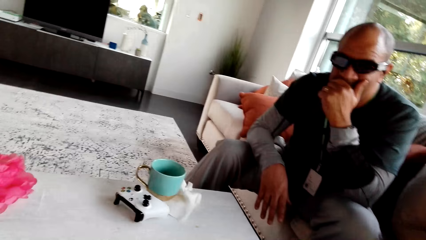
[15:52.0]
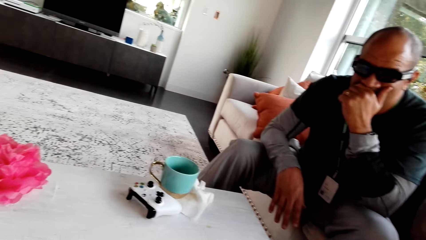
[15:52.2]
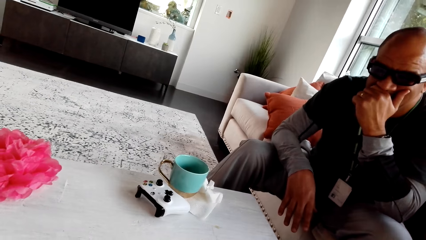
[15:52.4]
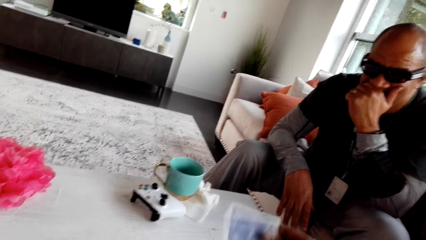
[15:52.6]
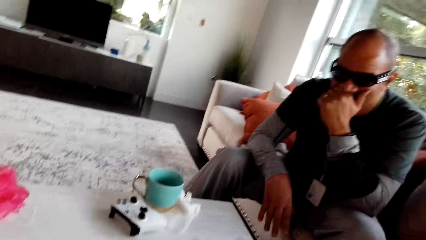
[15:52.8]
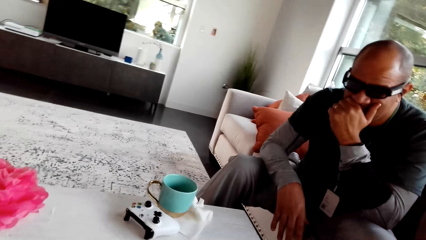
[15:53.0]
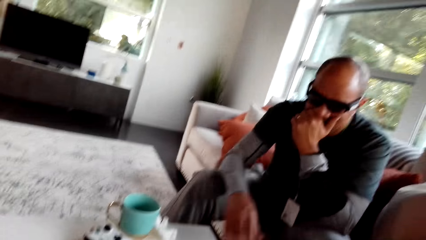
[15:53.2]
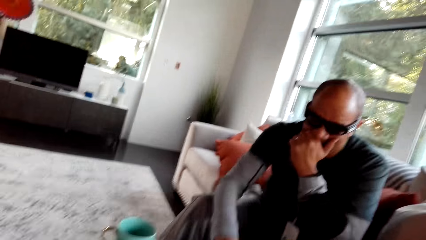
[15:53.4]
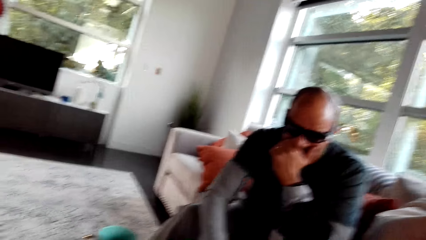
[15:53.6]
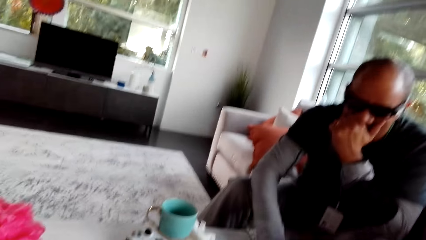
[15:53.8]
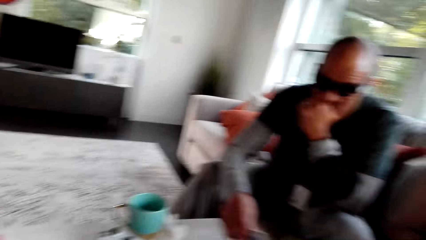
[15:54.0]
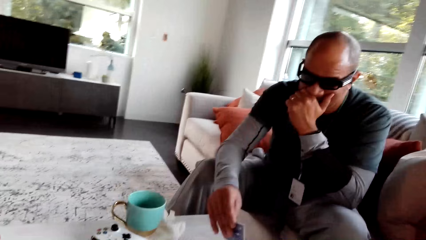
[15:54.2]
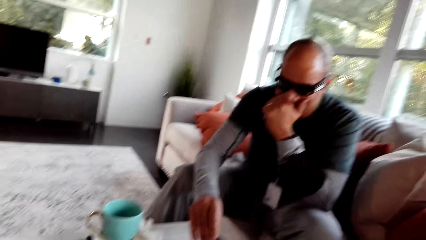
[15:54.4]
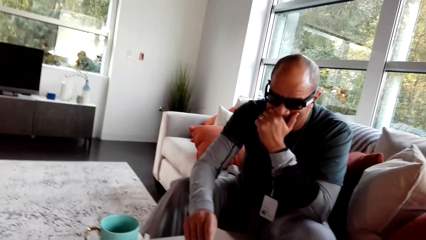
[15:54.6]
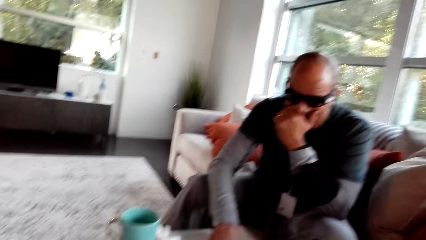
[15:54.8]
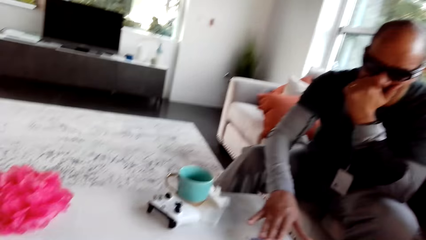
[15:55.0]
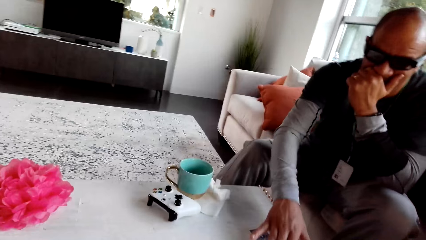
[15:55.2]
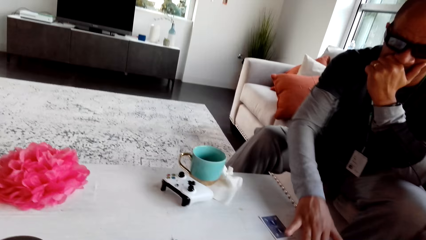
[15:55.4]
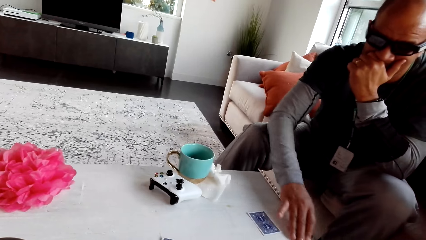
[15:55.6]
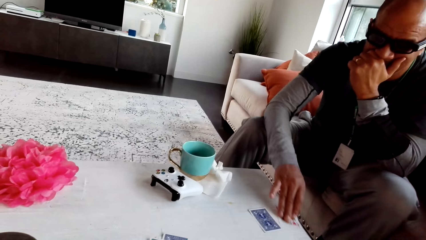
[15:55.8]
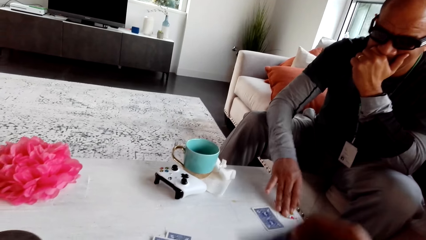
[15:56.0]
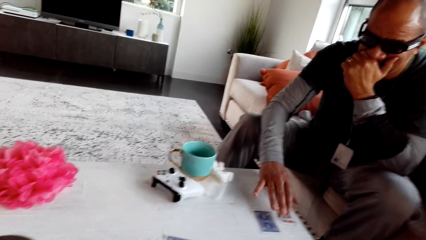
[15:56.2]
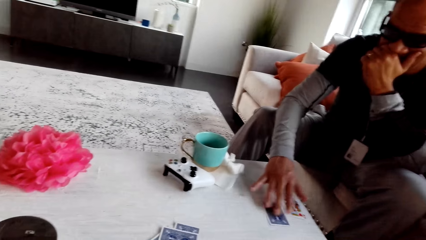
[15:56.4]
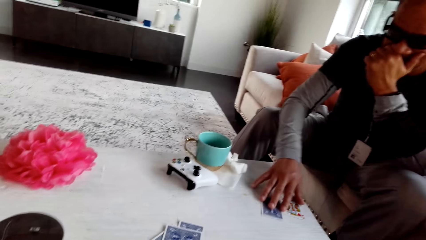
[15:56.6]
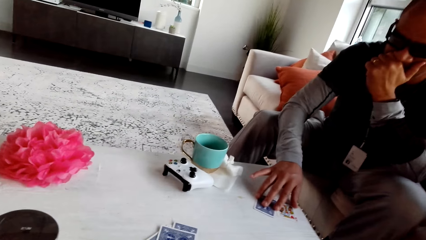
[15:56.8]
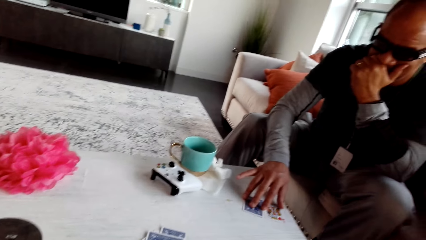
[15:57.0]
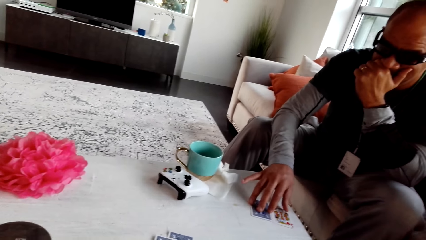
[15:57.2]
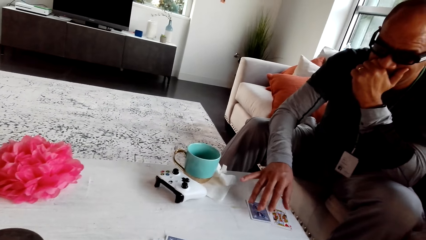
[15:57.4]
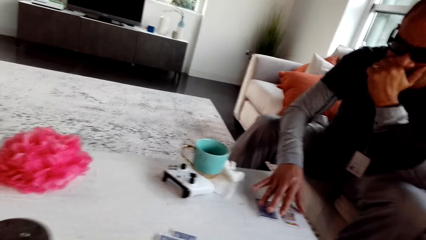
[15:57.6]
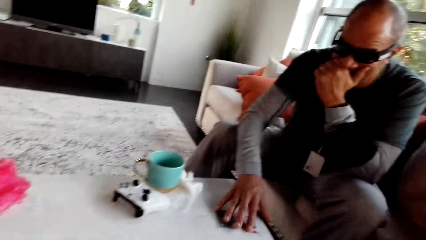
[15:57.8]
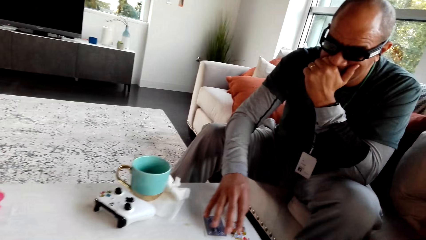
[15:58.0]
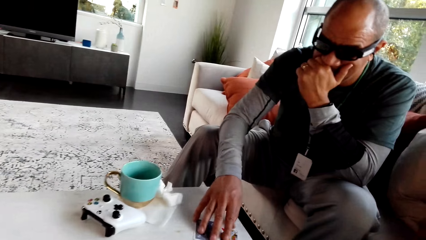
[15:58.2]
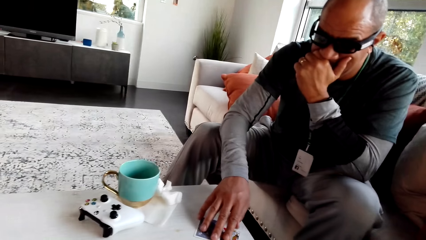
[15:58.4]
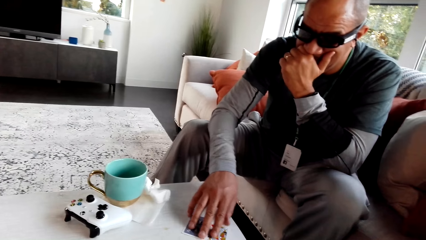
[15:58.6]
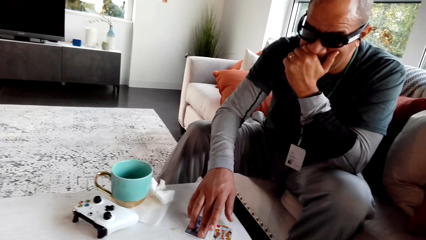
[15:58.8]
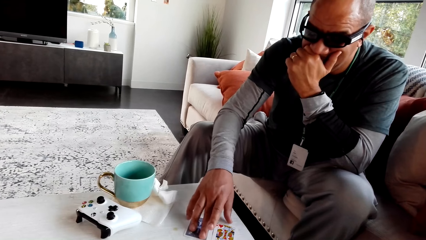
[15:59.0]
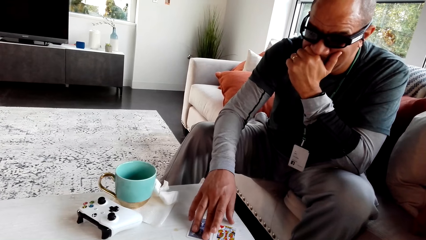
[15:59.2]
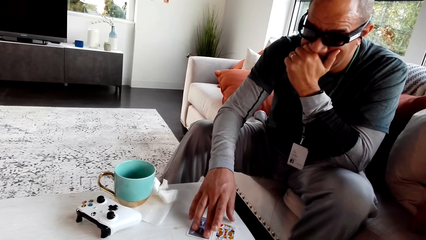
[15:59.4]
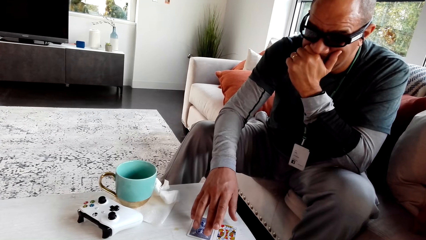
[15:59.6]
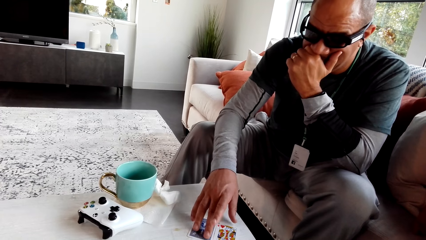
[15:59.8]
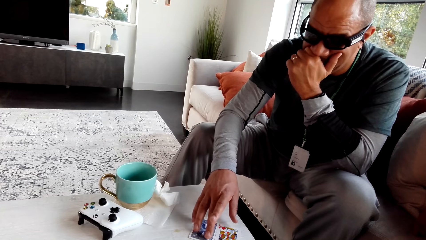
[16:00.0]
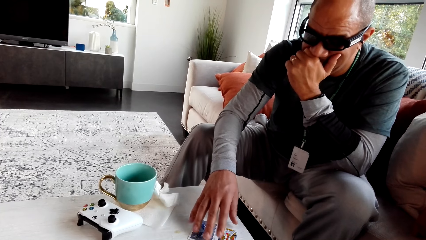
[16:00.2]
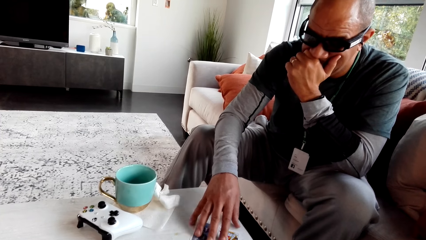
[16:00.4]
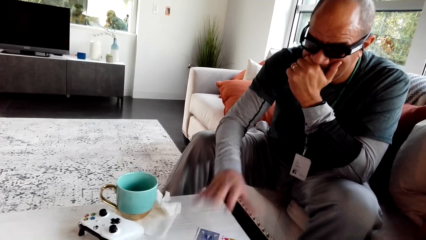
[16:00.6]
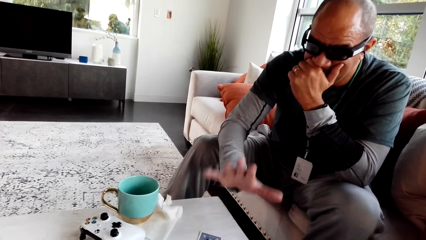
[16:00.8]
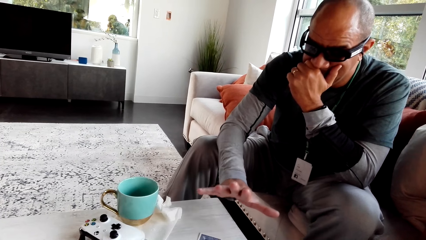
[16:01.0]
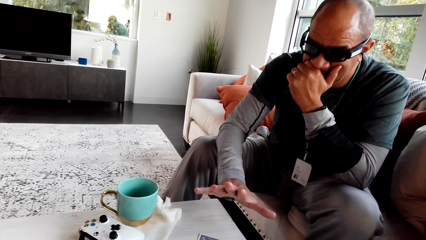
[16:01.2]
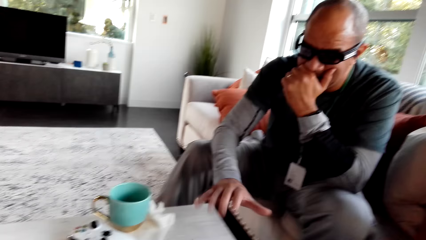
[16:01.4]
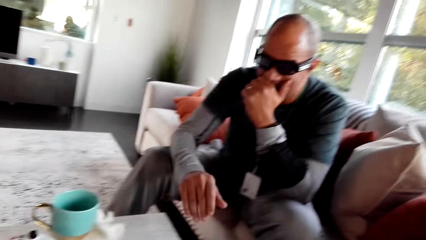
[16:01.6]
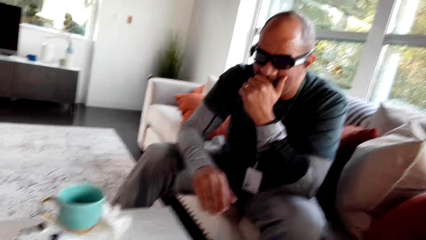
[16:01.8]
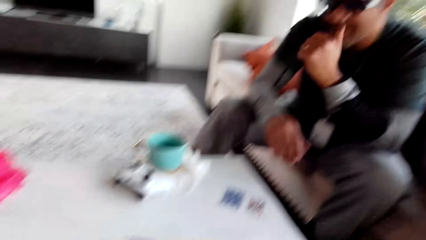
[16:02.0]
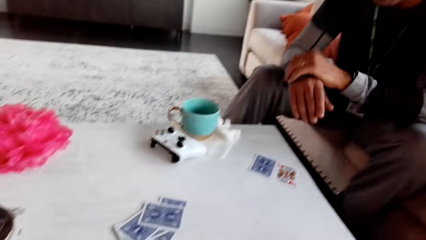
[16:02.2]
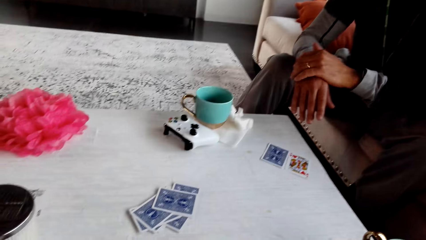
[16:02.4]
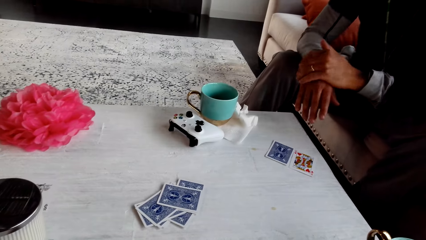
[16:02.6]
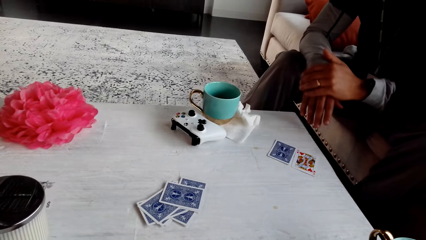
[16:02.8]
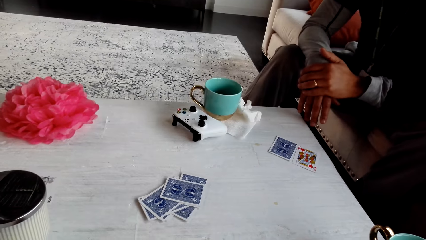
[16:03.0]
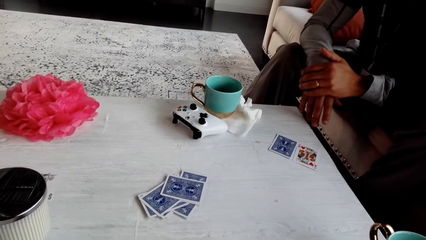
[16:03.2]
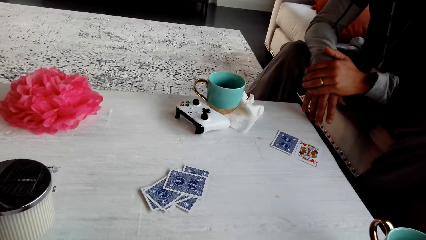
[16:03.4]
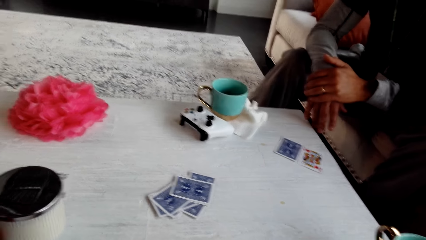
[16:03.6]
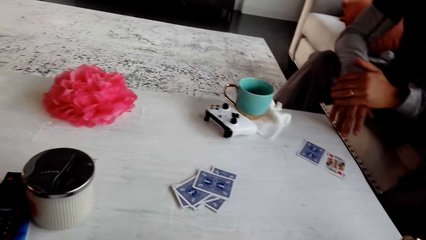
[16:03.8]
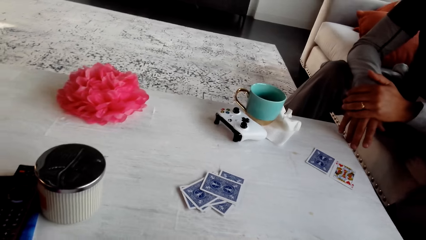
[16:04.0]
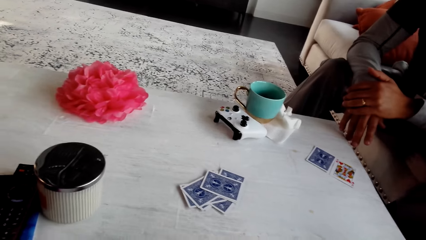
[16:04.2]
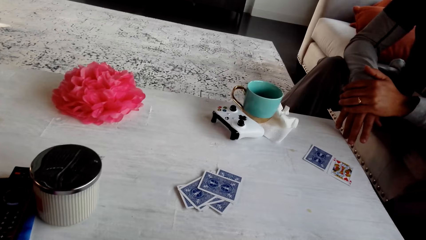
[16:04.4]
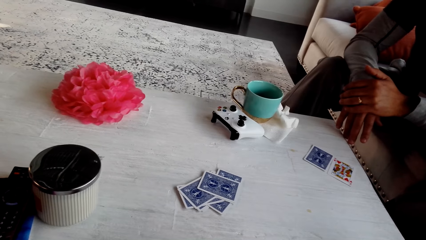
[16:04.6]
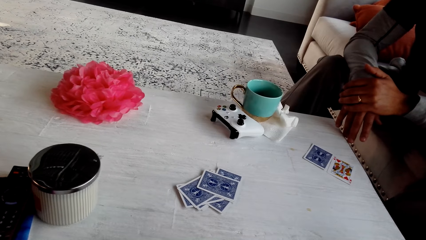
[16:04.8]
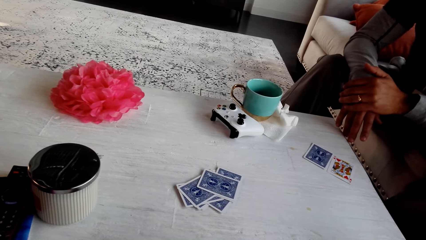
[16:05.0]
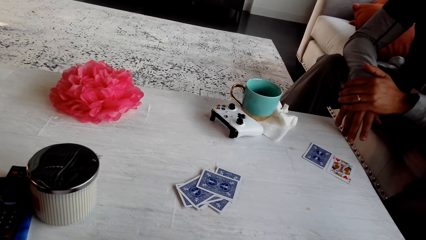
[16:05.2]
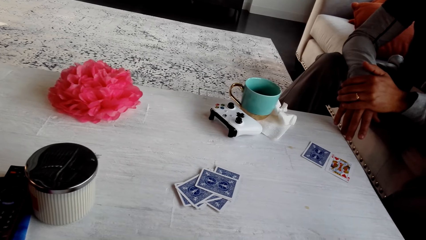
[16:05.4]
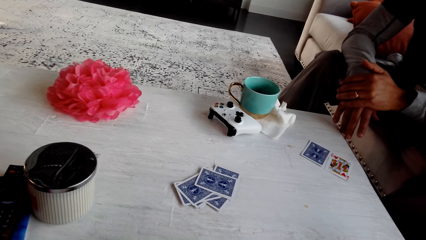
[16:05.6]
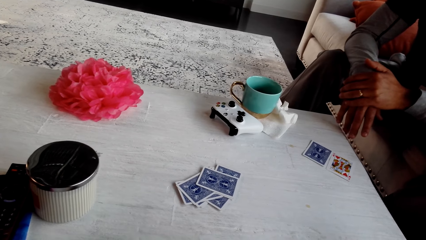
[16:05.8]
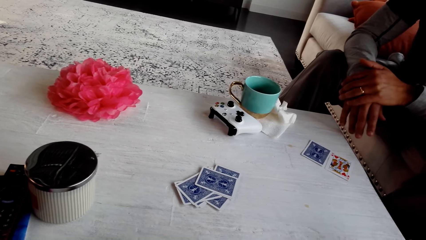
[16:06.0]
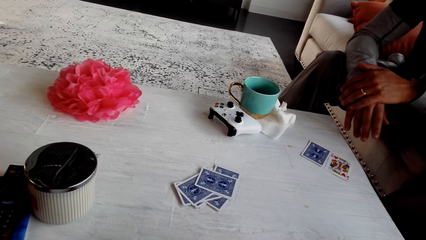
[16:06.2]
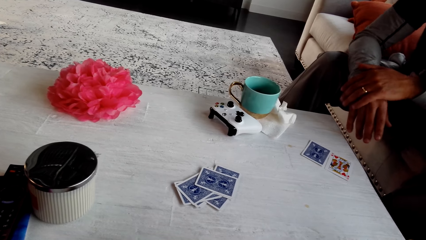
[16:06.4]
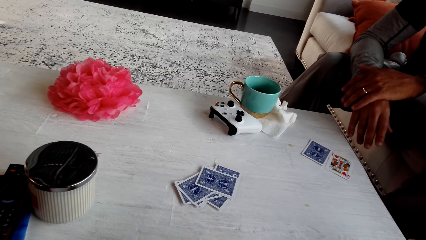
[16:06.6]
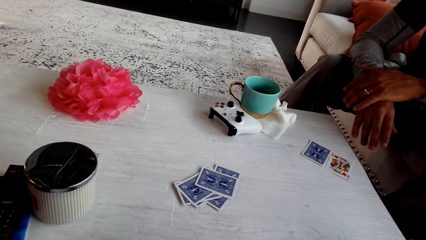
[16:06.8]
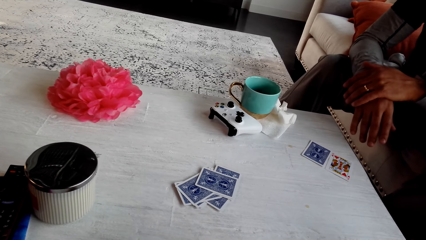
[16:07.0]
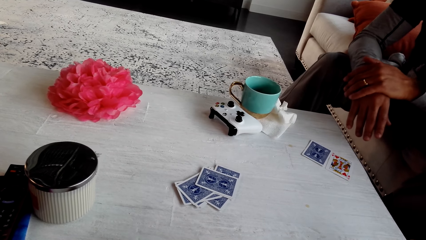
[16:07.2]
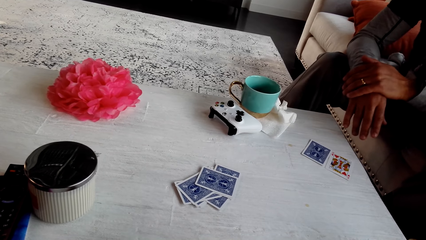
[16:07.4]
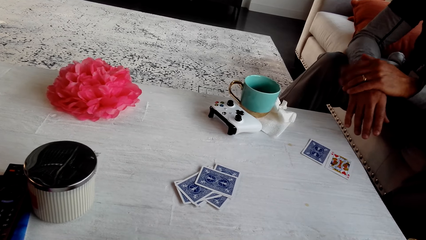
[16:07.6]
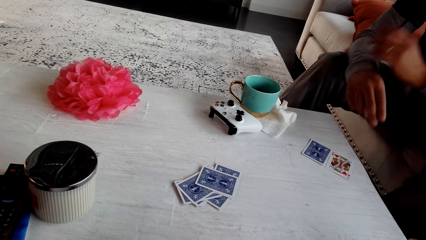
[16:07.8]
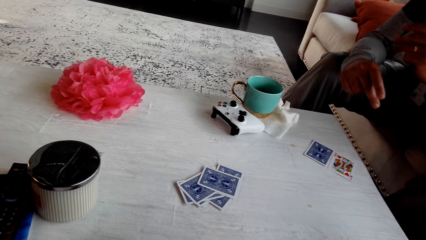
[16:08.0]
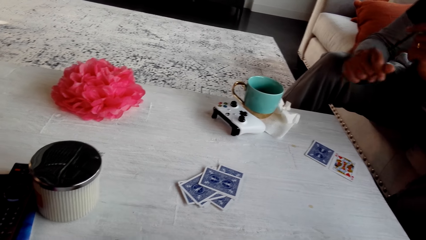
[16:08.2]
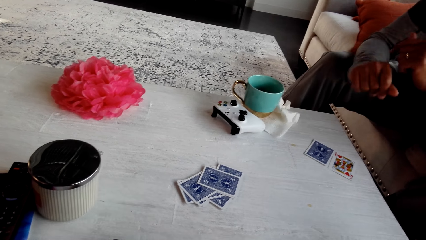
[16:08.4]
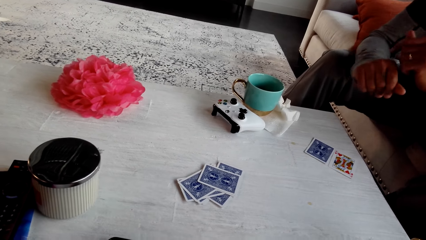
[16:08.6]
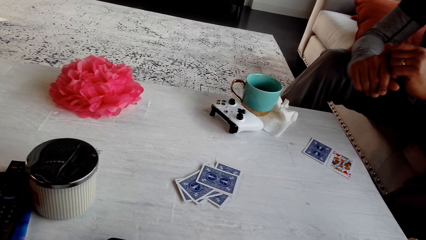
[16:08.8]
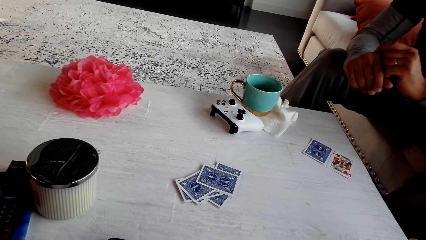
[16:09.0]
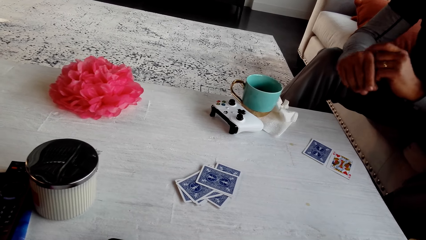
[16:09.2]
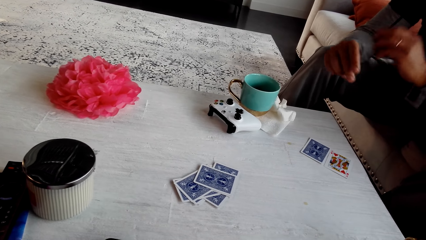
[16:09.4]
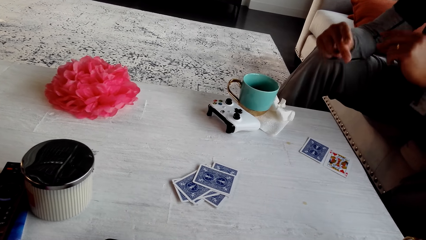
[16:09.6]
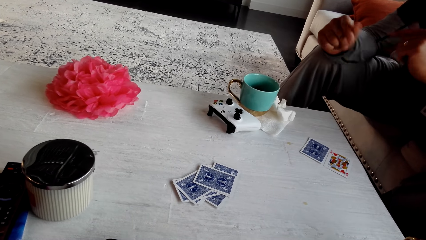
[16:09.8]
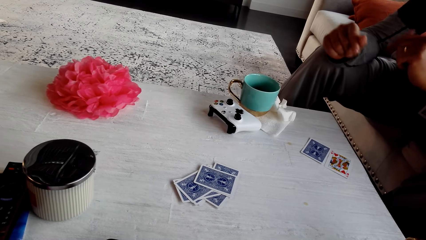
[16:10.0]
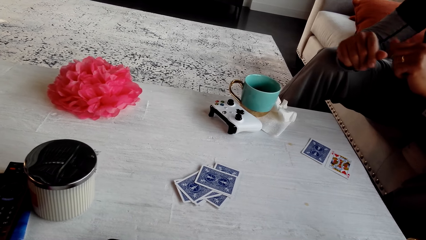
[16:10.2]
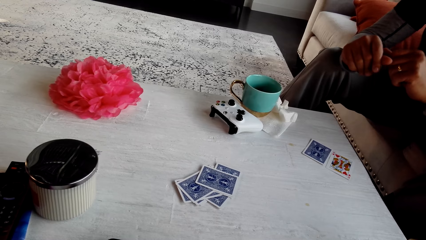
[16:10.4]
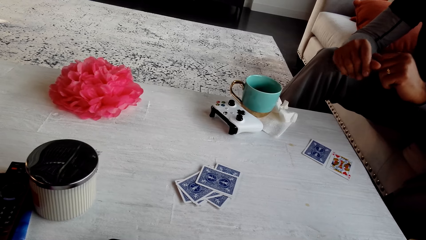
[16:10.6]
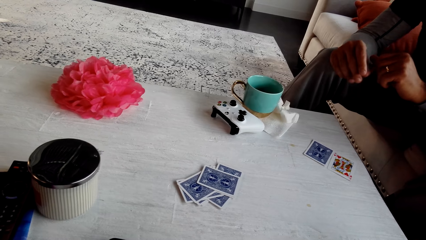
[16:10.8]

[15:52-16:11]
The camera wearer stares at a man. They place a card on the table. The man takes the play cards on the table and pulls the card on the table. The camera wearer stares at the man. They stare at the play cards on the table. They look around. The man snaps his fingers.
